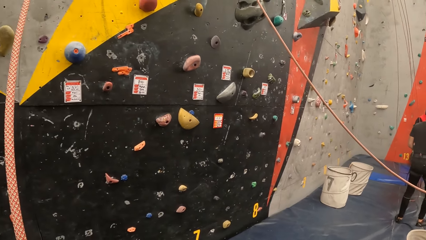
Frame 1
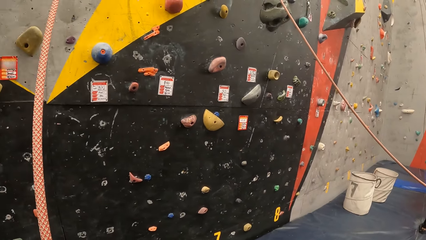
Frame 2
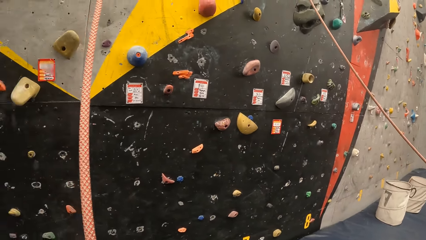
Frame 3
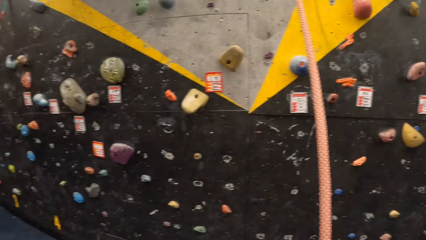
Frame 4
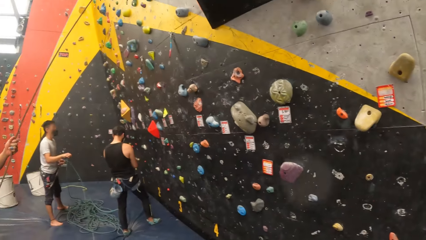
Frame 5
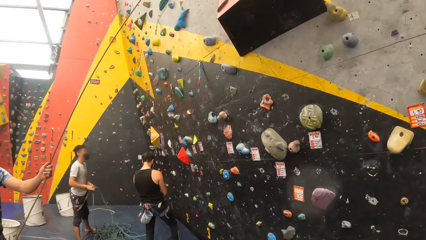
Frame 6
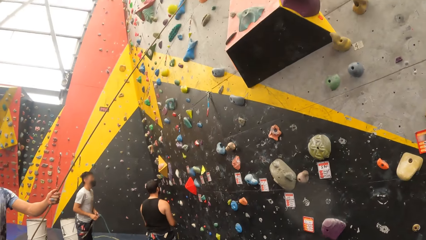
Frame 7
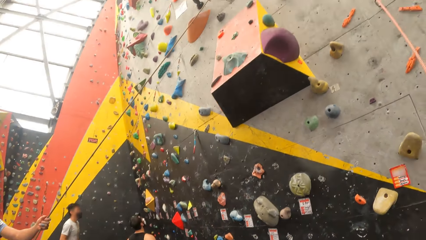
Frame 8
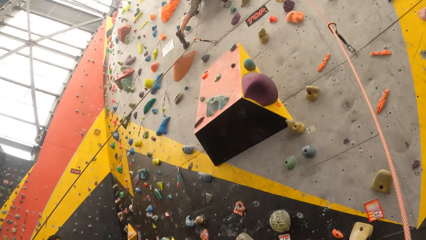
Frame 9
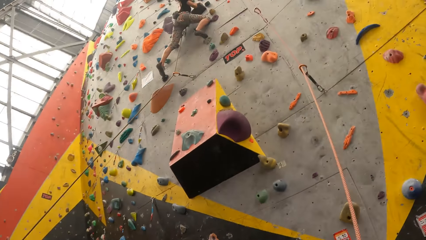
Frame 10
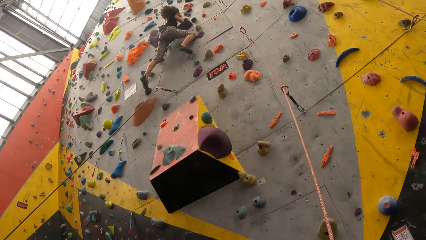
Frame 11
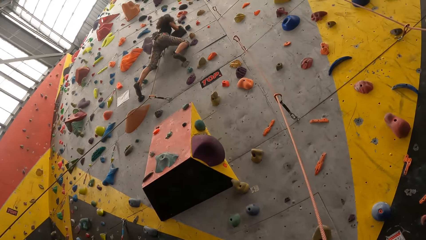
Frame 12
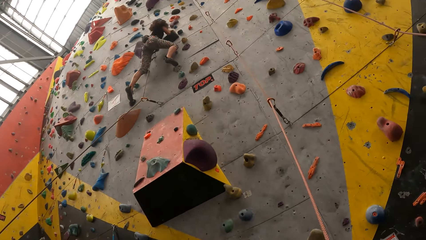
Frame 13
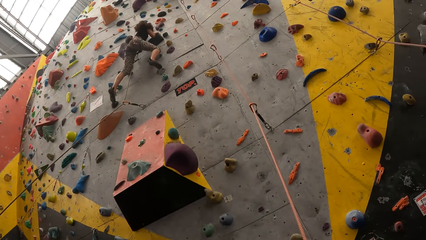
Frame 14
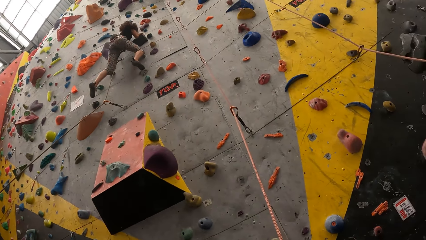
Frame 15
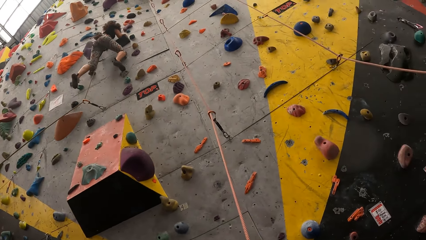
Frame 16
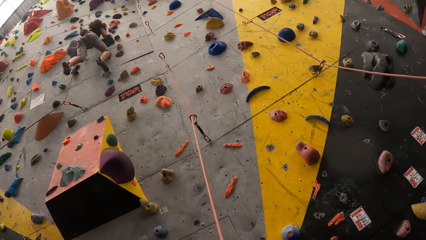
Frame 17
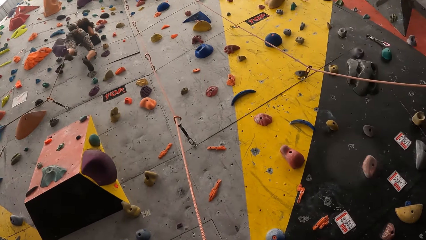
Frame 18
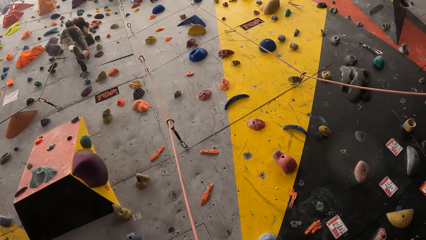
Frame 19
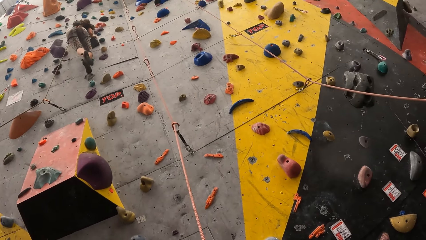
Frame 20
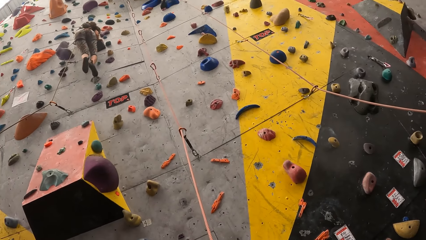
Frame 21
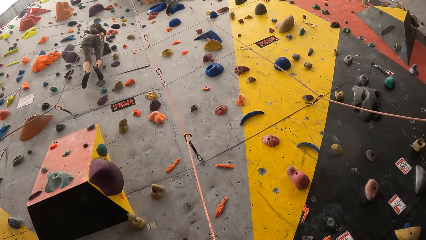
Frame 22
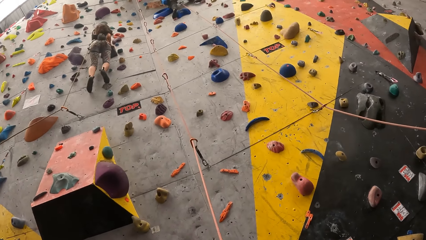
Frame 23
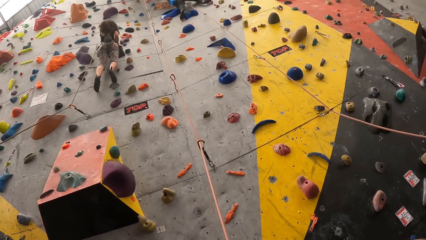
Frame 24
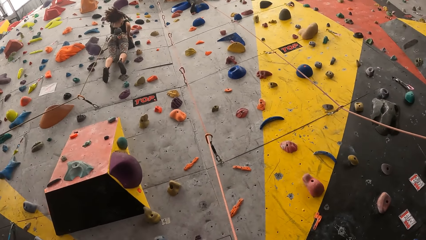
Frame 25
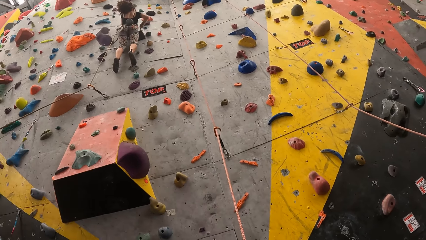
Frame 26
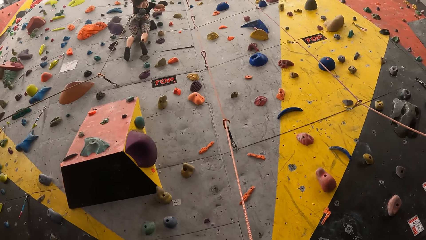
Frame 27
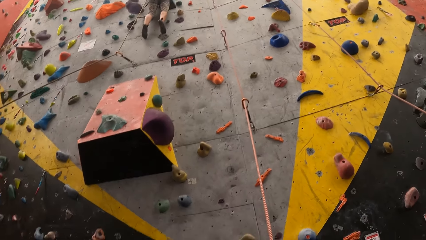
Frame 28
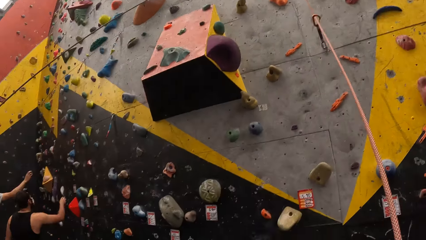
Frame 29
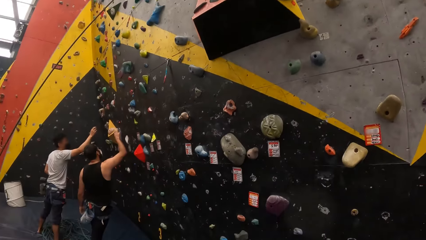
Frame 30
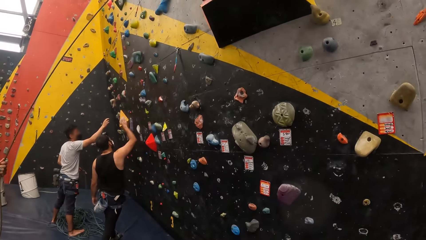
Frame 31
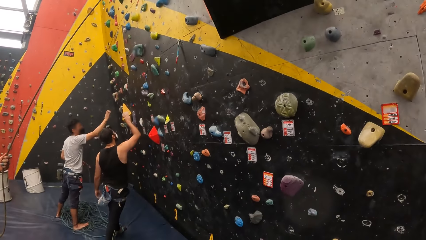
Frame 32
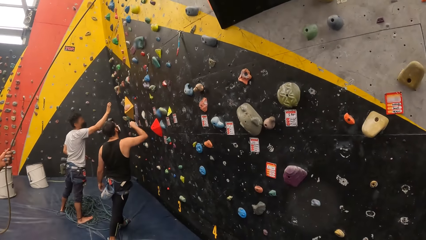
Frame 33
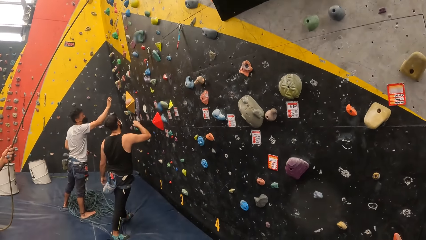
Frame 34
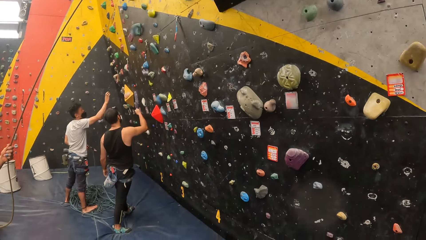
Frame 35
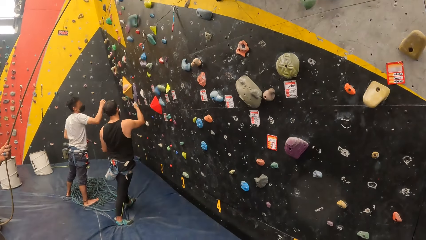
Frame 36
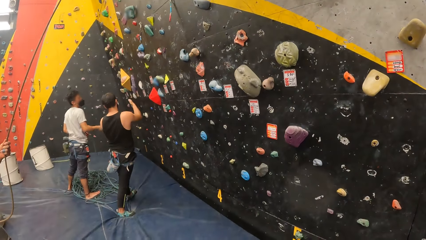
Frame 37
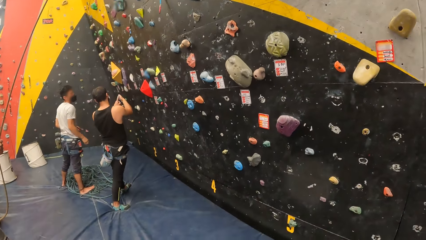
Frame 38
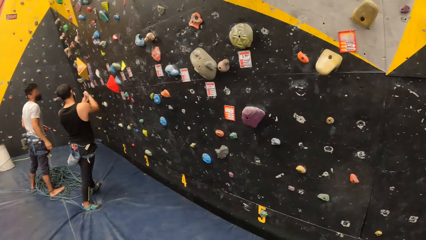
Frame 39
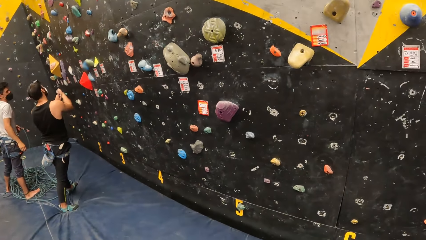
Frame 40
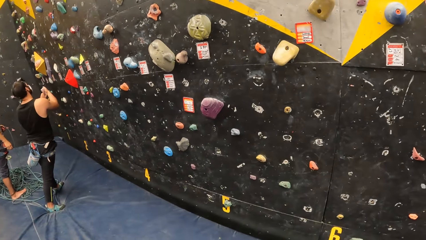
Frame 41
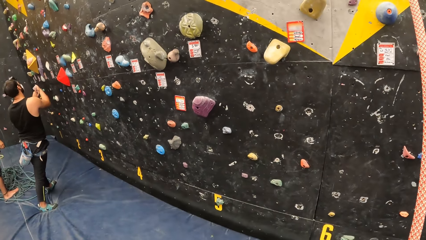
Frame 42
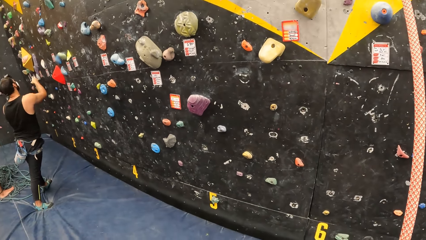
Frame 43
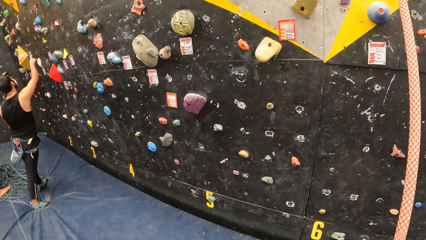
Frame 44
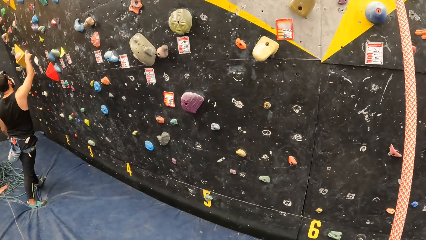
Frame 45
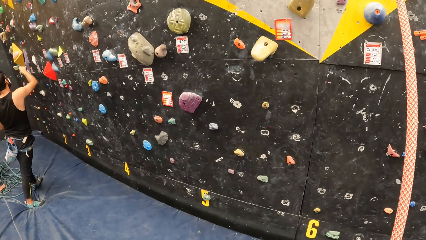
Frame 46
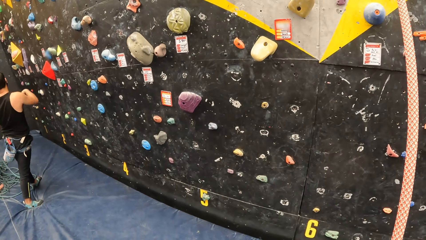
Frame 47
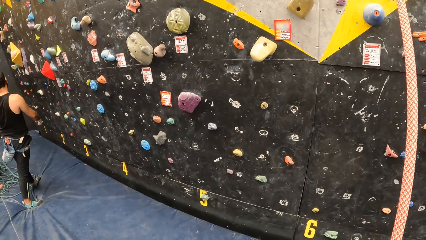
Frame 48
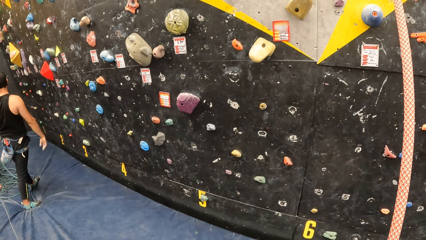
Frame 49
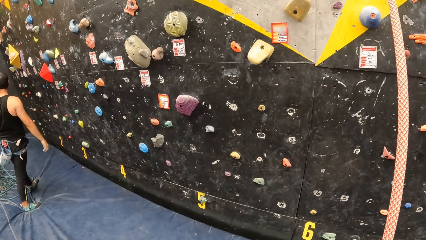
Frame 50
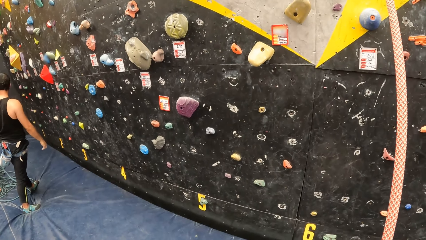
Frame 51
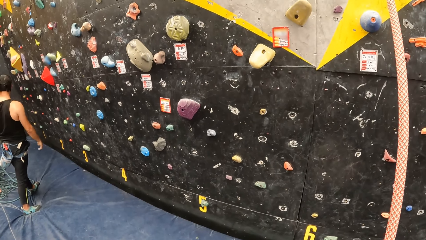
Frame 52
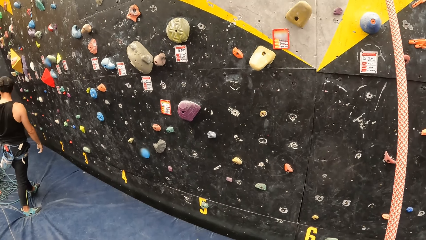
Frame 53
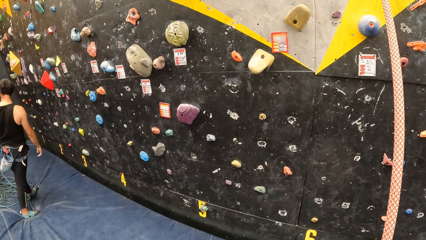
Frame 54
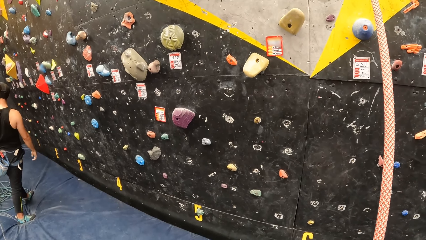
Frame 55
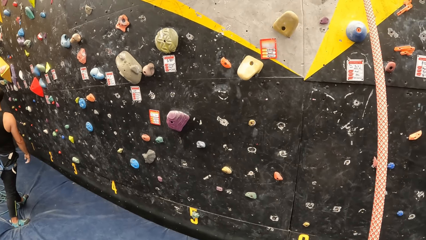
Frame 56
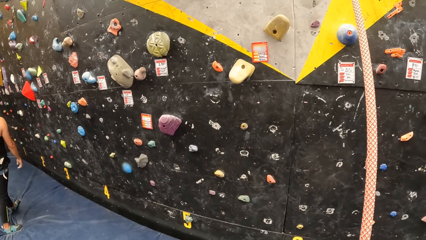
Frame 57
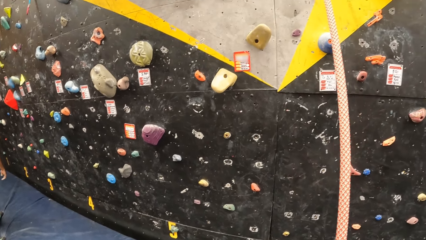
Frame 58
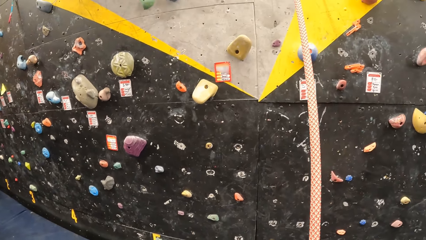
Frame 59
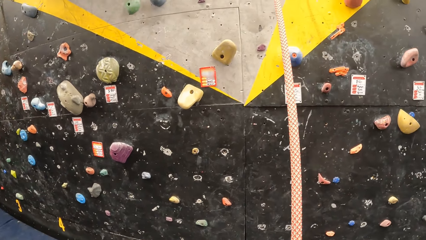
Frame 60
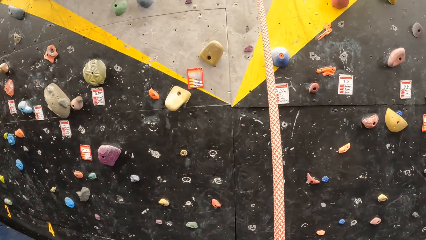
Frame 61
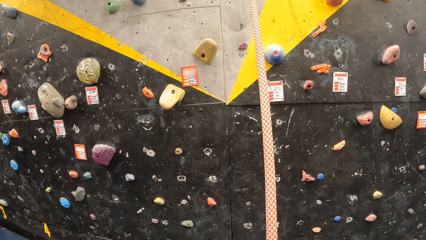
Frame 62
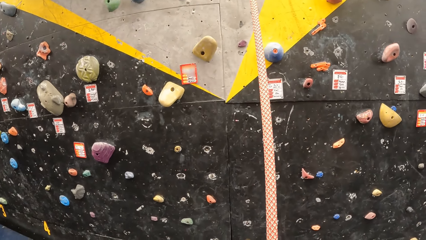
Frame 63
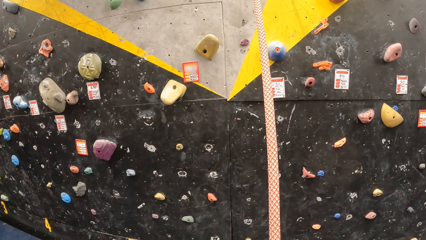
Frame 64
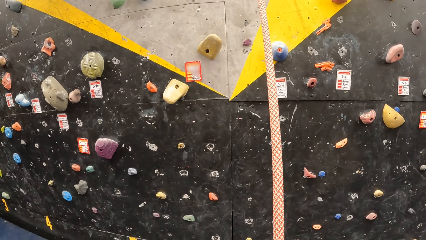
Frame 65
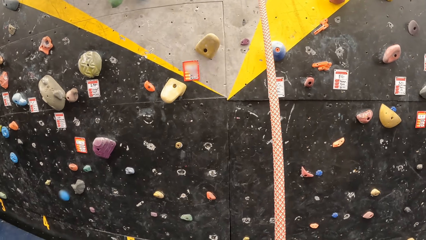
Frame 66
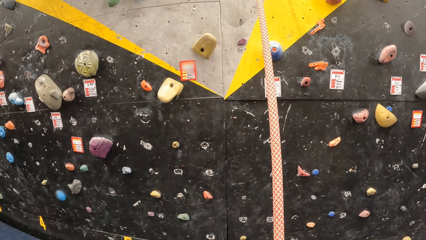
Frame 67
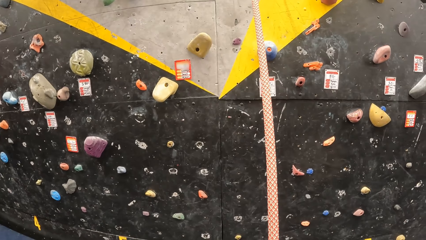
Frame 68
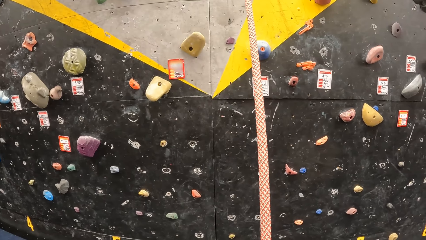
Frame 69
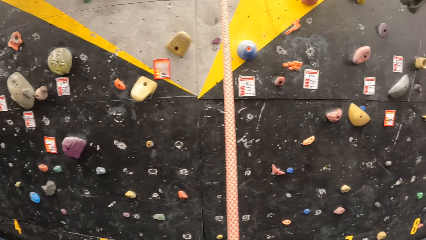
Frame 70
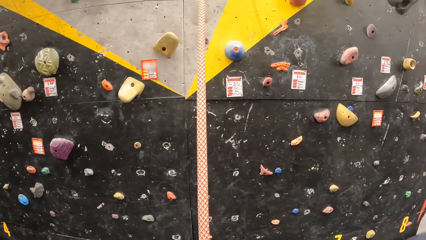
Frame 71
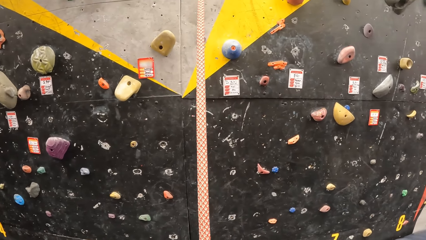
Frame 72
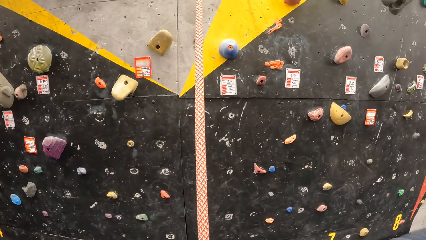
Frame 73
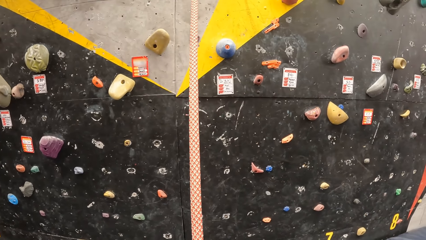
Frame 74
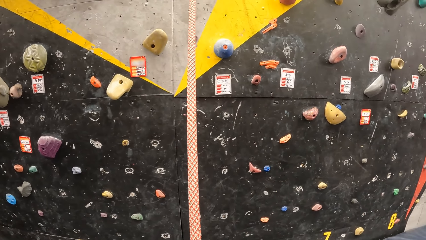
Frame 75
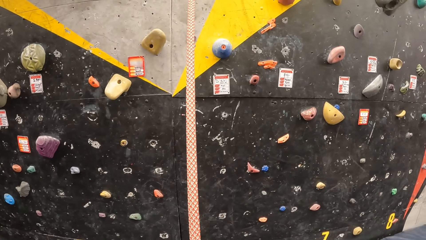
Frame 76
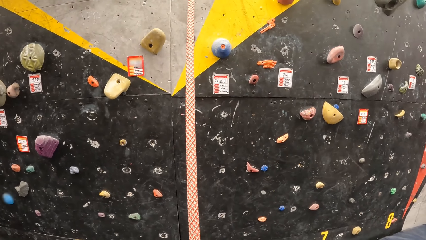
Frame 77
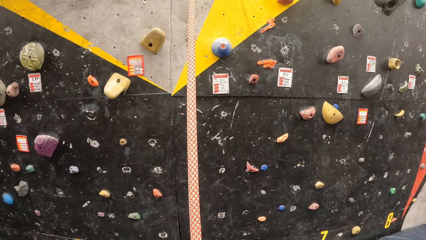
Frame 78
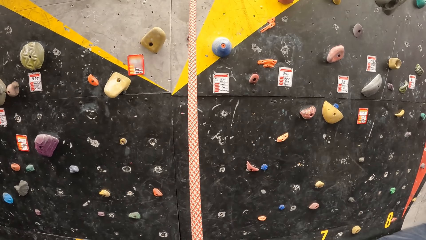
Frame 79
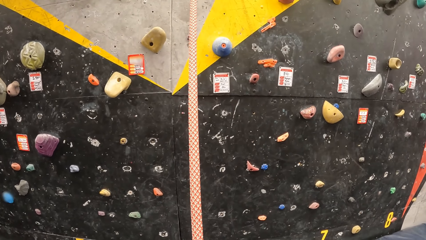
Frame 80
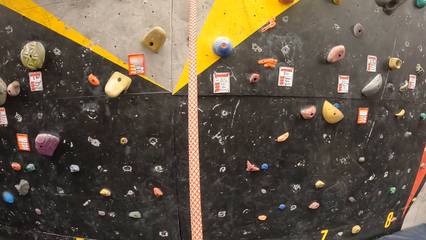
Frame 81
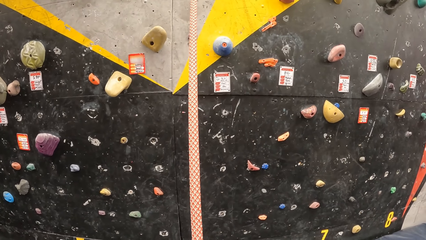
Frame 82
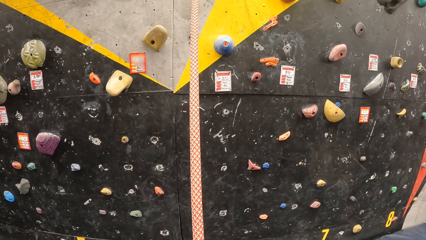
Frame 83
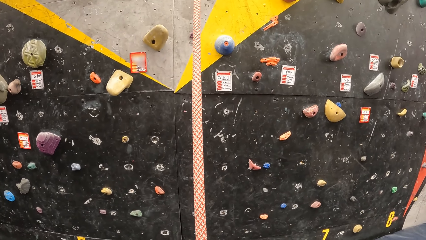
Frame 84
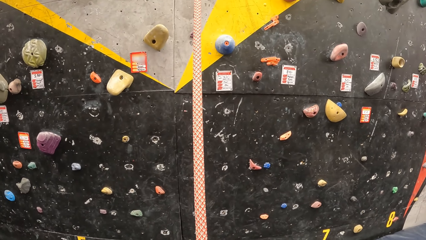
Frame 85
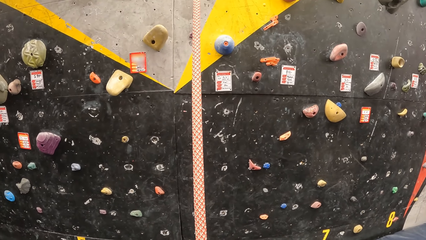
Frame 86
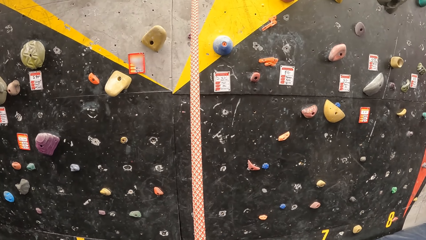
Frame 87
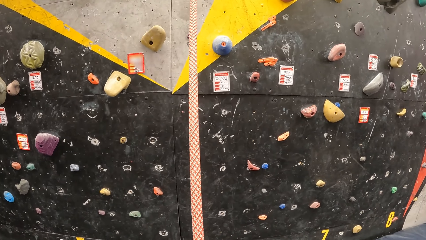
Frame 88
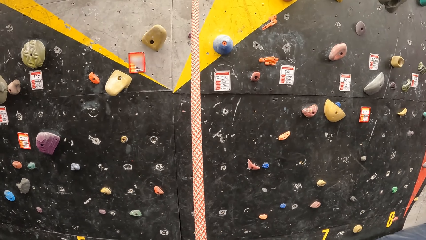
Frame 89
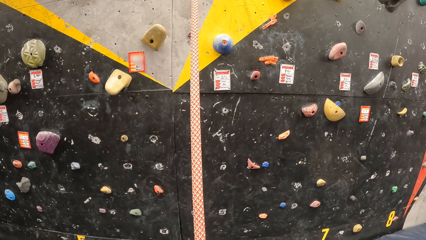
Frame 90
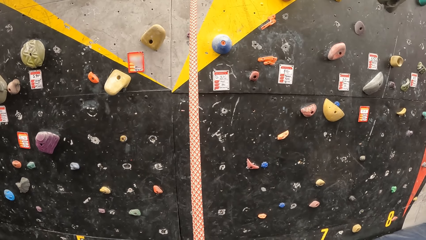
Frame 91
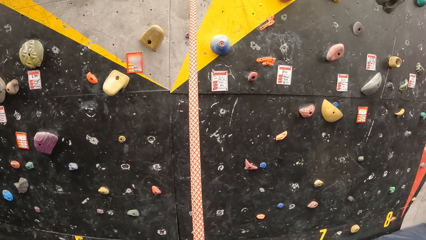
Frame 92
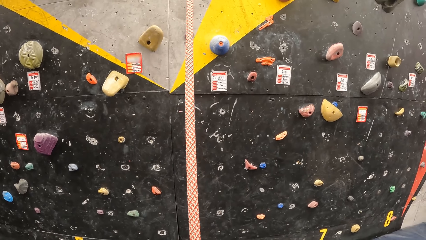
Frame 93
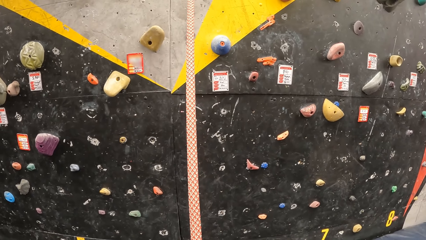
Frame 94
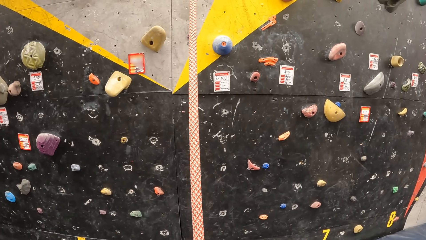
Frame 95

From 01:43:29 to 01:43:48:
The camera wearer looks left. They look up the bouldering wall. They look left. They look down the bouldering wall. They look around.
